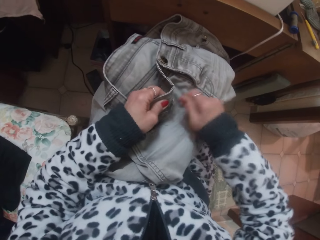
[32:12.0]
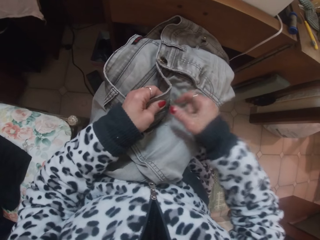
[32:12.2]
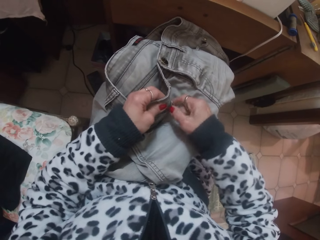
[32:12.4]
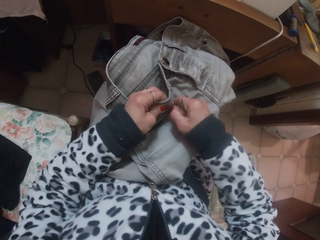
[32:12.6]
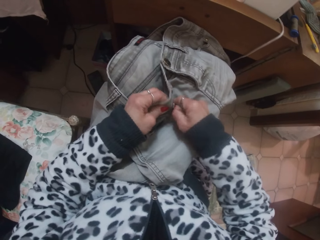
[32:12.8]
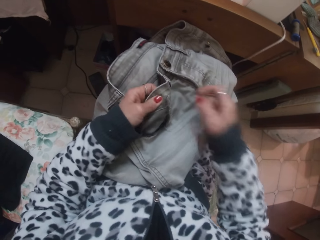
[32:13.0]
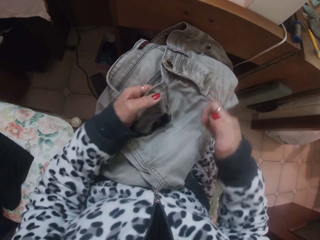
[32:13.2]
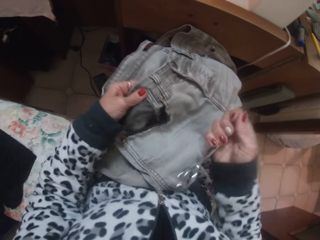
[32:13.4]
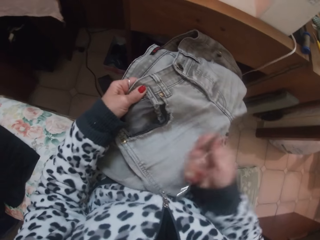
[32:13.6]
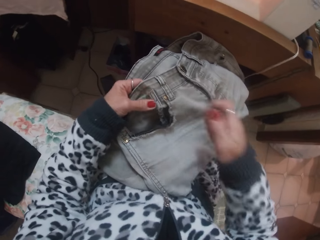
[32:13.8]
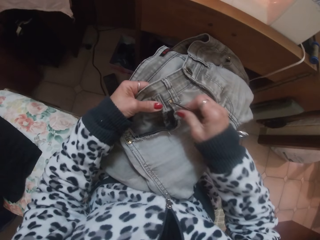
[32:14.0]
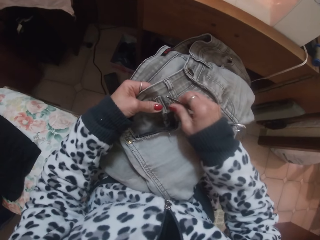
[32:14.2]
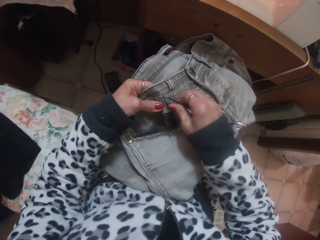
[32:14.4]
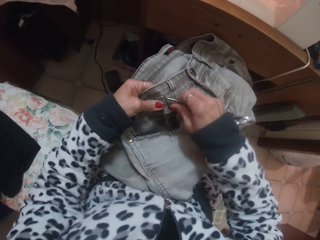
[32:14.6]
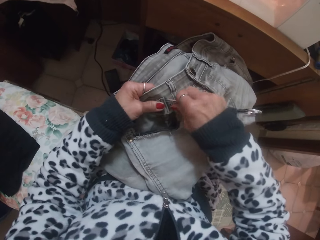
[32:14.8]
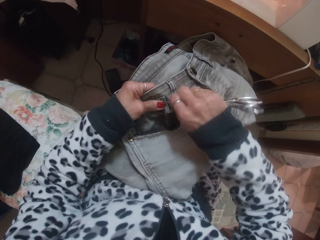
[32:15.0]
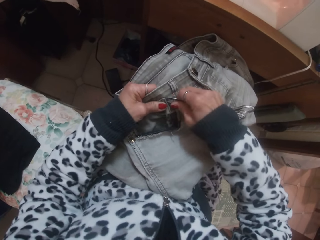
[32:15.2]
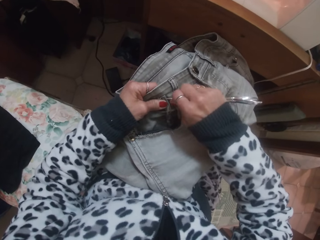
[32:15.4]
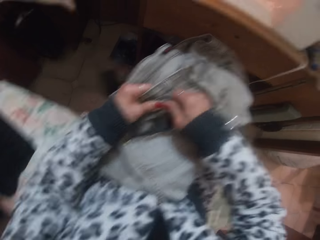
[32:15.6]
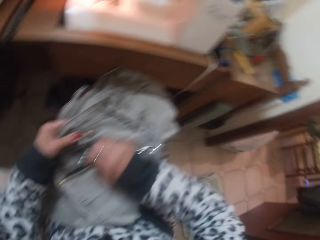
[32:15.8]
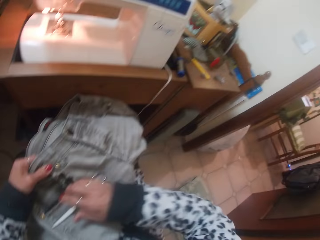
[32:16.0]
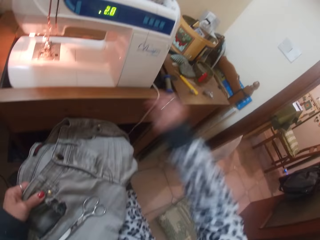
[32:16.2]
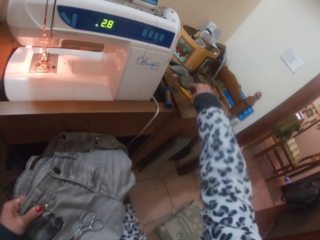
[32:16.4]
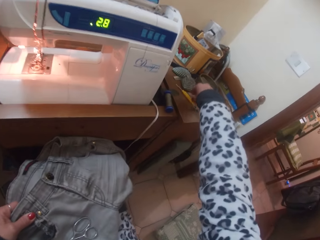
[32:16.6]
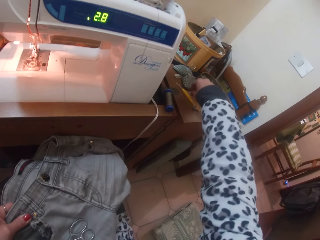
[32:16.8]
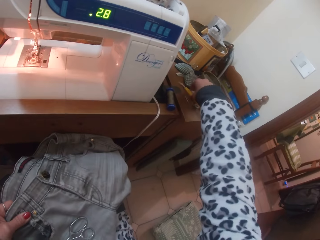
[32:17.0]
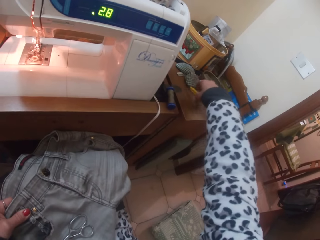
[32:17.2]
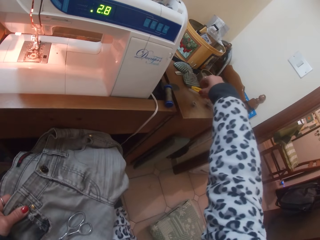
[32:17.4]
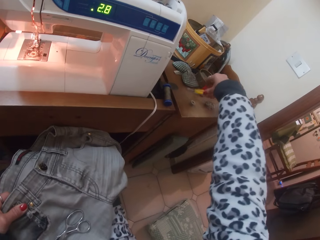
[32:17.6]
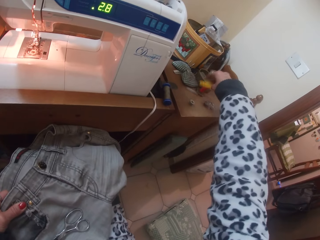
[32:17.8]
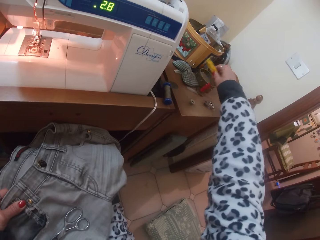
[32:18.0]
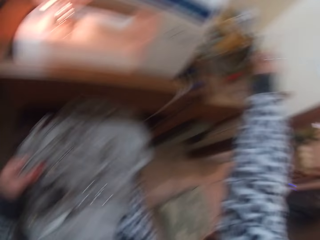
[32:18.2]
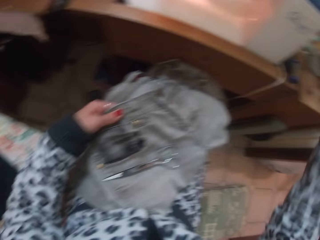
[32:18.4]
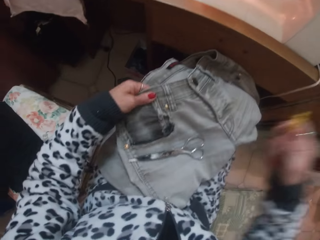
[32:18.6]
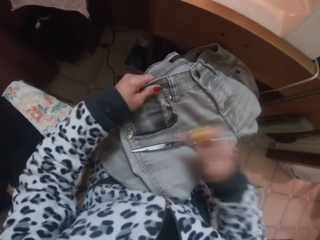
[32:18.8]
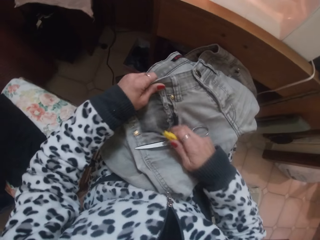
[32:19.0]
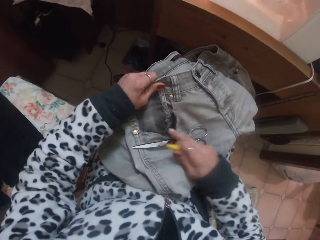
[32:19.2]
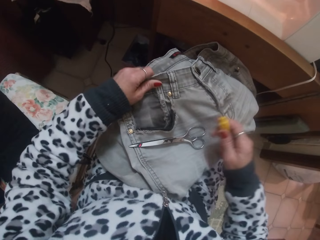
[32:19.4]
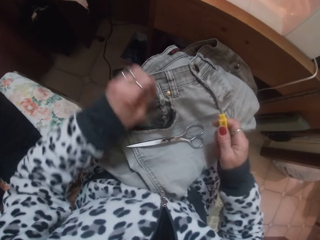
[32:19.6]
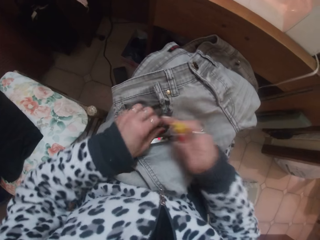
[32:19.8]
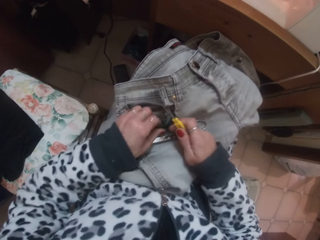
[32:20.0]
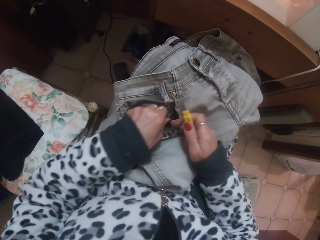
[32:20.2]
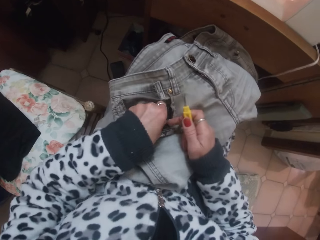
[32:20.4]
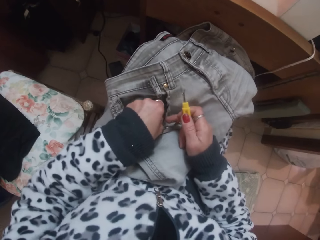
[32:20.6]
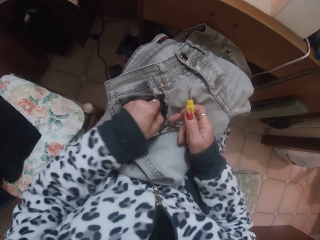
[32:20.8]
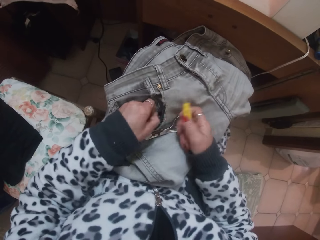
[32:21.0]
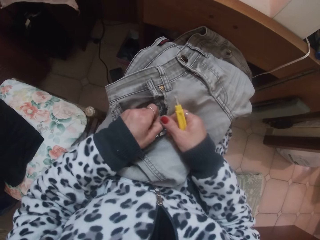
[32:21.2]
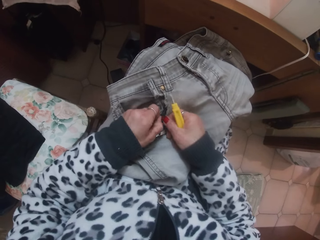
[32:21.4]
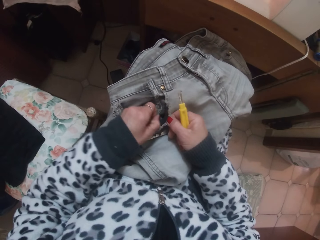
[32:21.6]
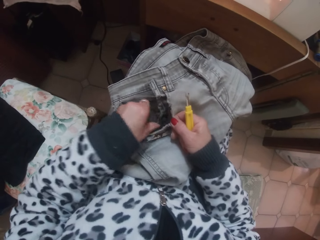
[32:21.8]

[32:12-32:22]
The camera wearer unties a belt loop with the scissors in her right hand. She drops the scissors in her right hand on the trouser lying on her lap. She picks up a thread looser or seam ripper from the table with her right hand.

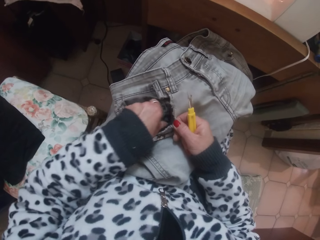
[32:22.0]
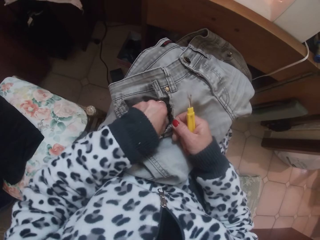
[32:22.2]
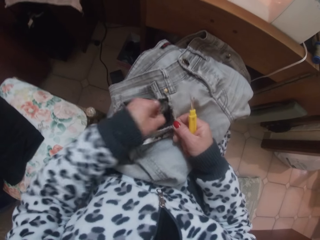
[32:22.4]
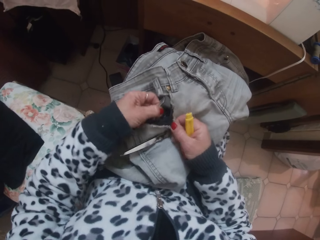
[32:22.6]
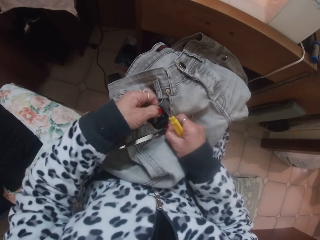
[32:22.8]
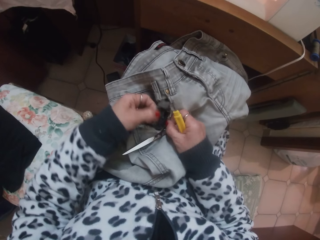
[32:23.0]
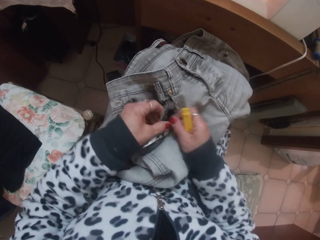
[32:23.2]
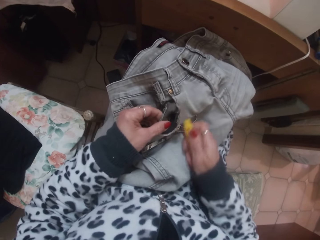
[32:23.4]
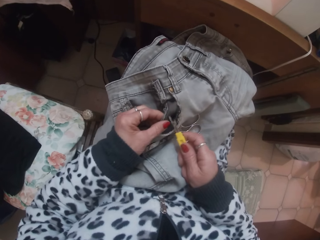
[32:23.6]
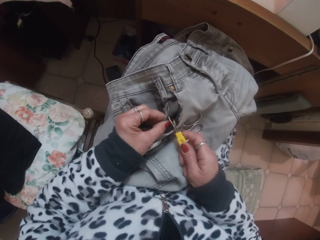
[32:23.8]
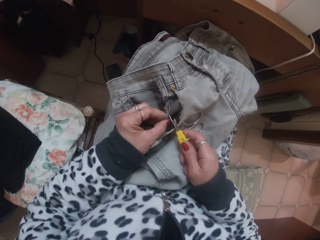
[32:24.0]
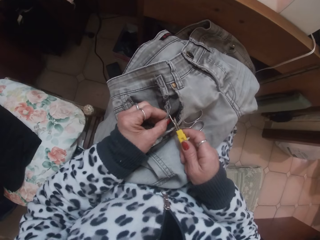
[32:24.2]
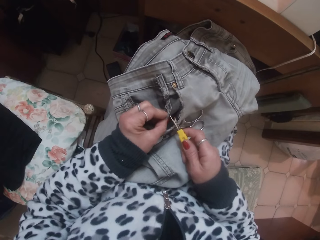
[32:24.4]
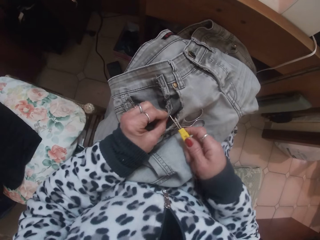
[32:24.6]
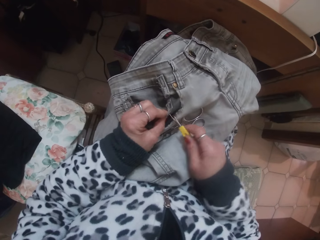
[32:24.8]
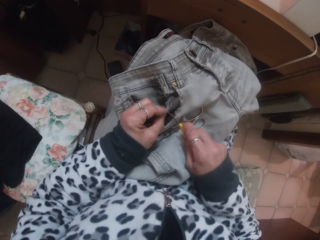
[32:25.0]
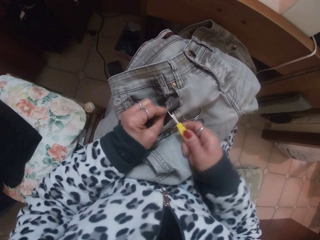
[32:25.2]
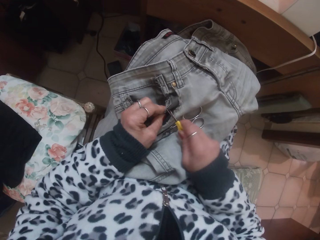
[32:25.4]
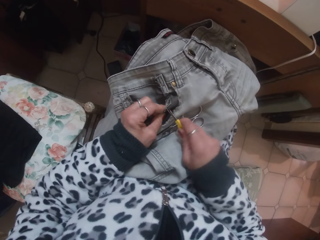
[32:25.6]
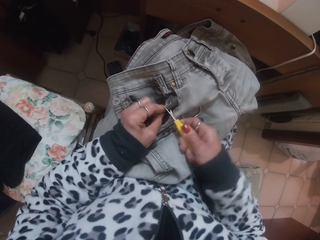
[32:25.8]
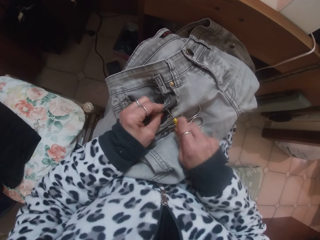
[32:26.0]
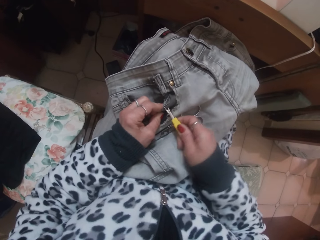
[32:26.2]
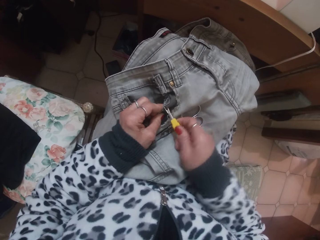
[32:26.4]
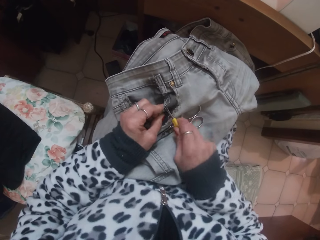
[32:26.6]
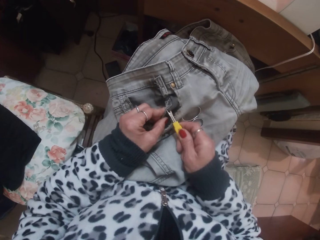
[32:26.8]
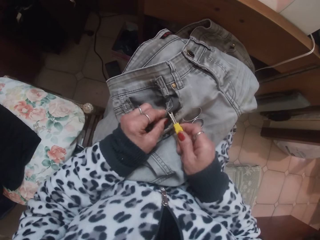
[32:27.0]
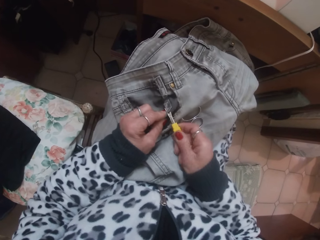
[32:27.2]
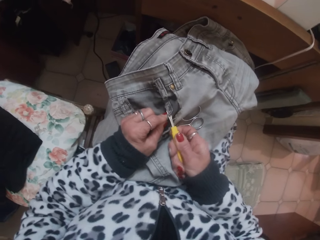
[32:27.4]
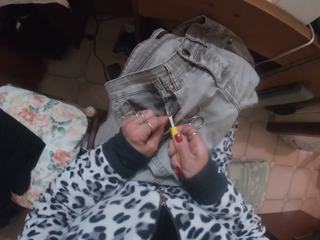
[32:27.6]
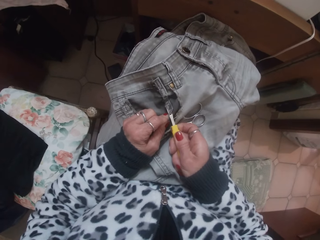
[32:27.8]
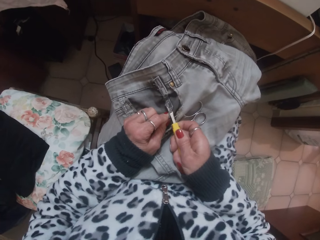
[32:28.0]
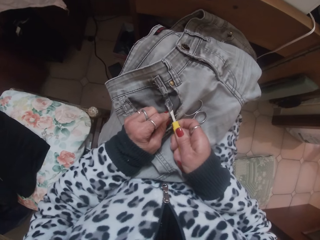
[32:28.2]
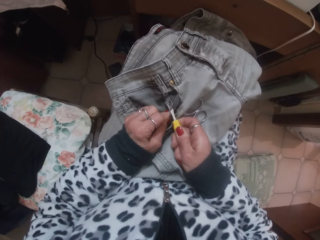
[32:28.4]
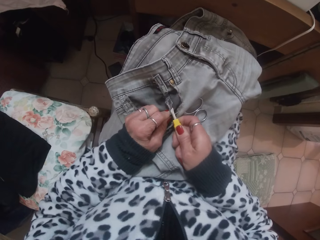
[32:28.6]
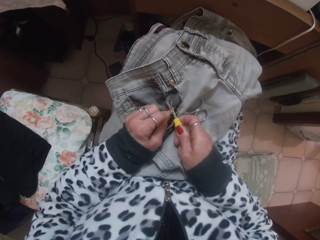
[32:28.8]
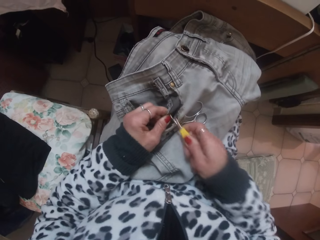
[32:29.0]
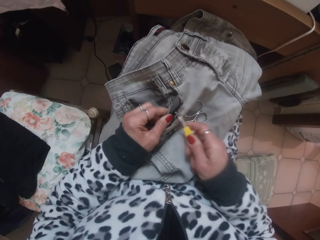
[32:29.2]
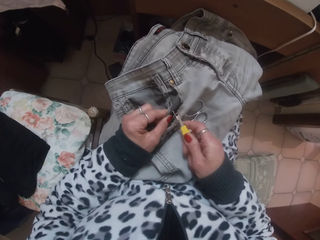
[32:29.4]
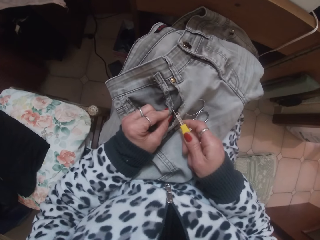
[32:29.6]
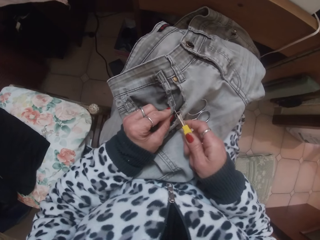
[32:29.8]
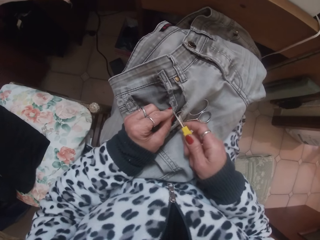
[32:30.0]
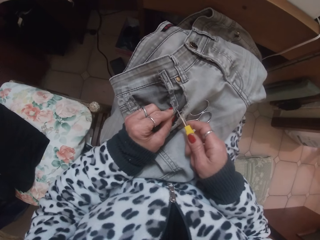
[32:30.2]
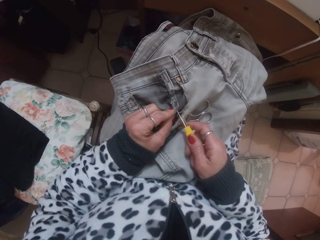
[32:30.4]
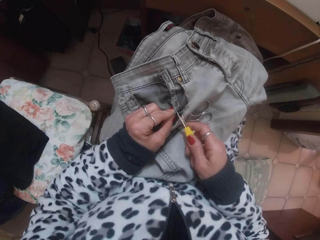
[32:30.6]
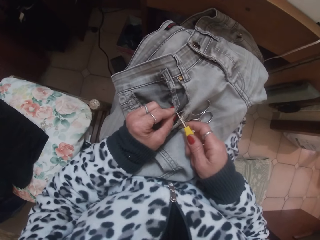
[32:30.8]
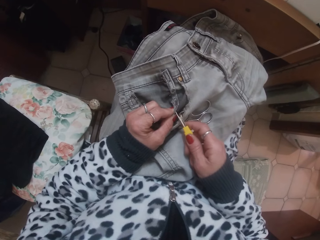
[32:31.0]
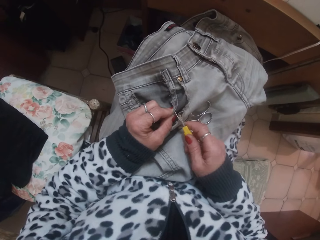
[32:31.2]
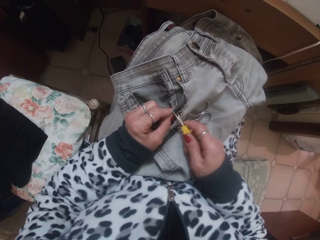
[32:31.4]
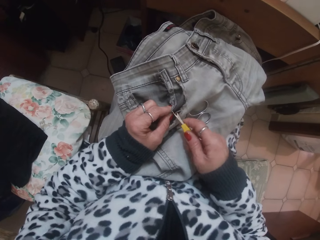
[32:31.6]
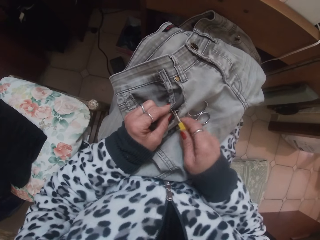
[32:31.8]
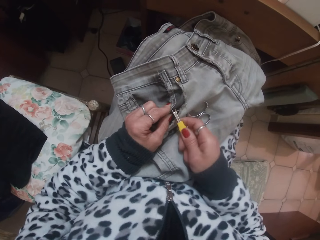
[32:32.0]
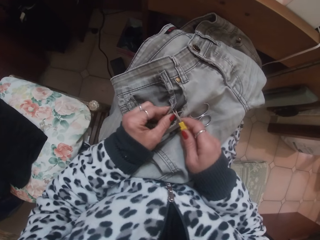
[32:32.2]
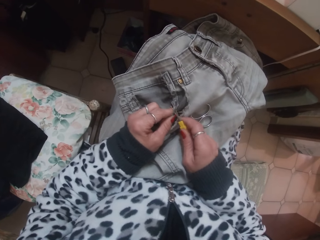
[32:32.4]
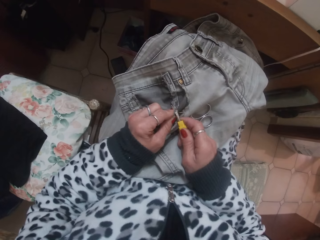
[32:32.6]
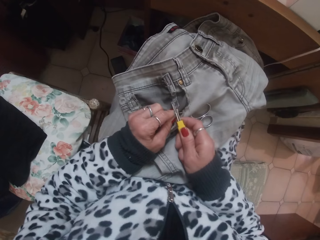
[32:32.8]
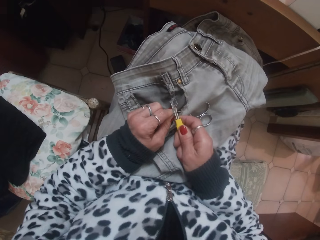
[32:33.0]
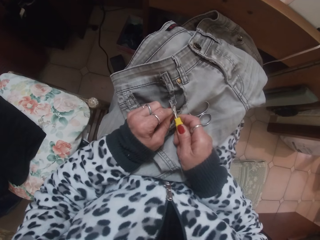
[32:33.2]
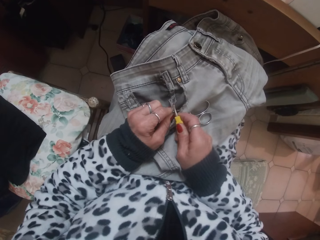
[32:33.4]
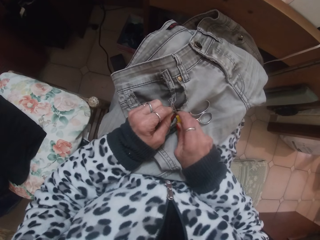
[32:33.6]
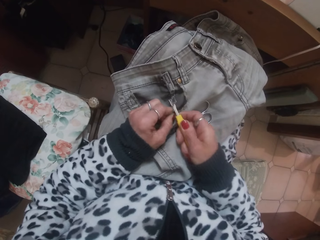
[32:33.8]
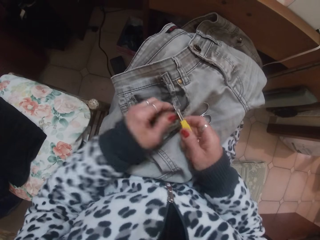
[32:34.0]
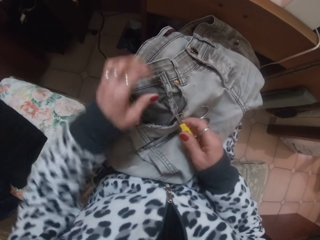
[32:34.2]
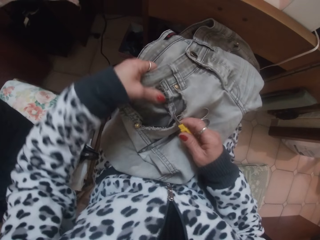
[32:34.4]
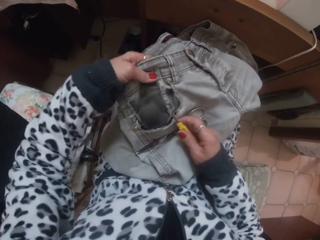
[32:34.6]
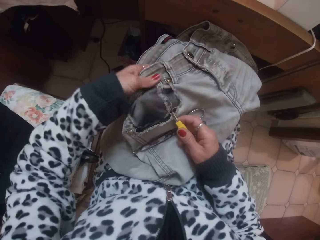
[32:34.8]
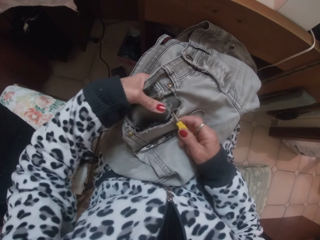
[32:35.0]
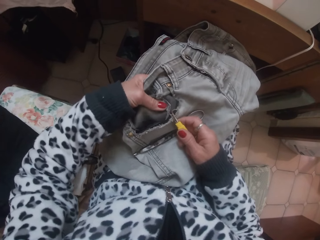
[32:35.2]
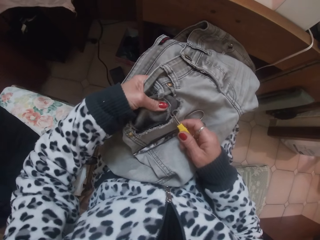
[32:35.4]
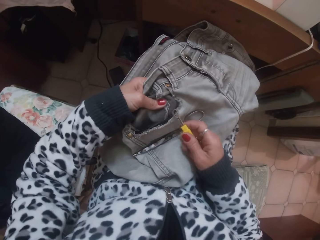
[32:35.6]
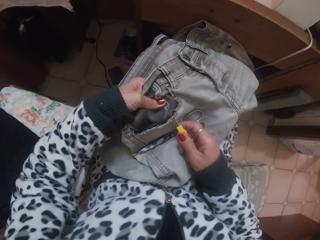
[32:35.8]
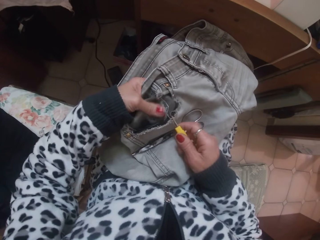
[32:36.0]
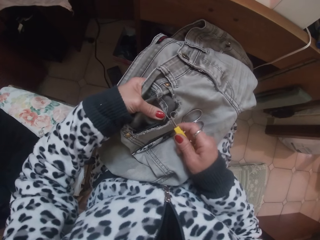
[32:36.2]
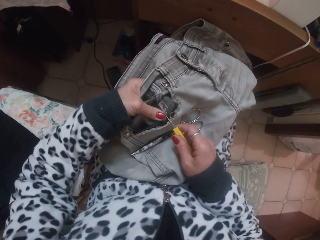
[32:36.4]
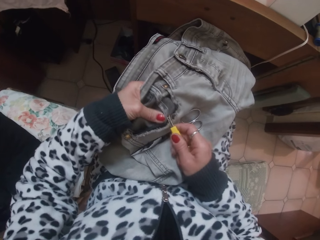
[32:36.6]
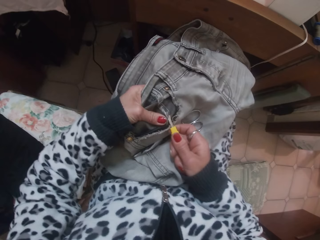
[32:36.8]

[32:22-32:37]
The camera wearer removes stitches in the cloth with the seam ripper.
